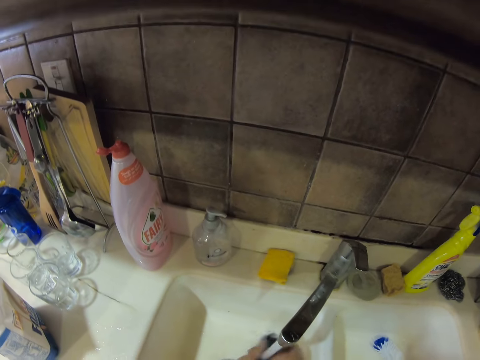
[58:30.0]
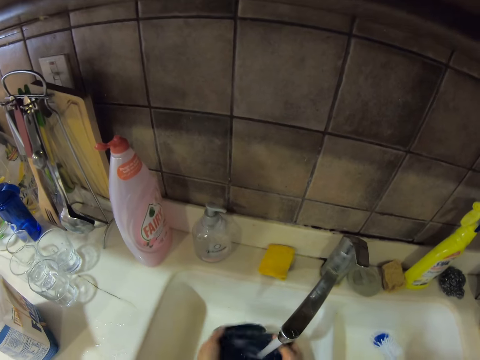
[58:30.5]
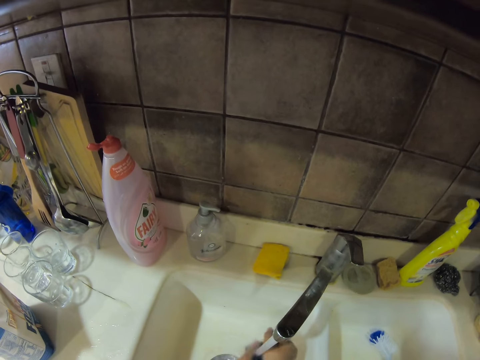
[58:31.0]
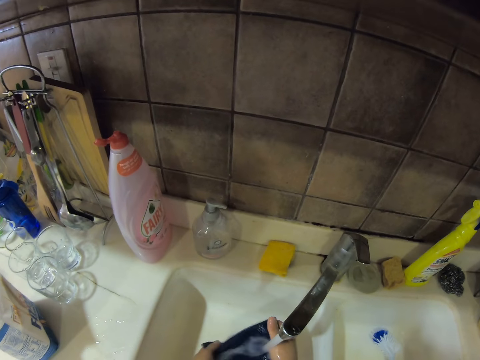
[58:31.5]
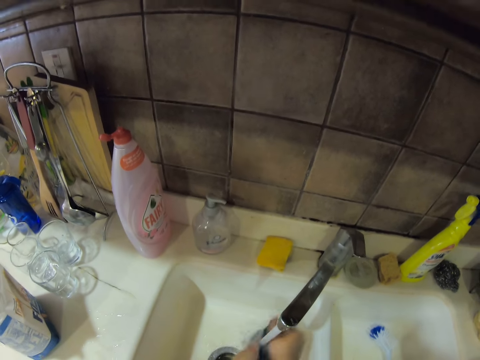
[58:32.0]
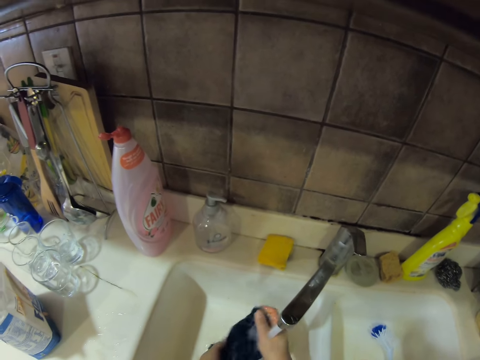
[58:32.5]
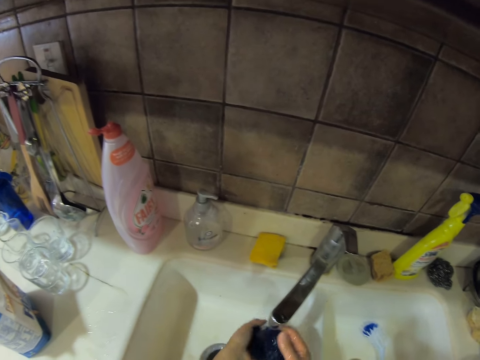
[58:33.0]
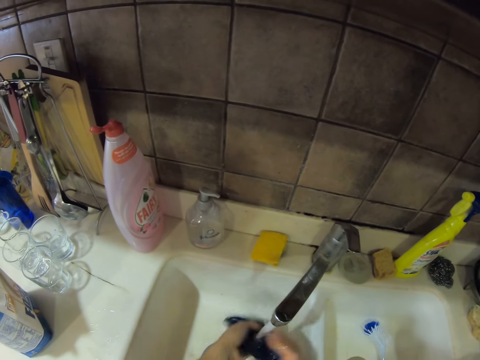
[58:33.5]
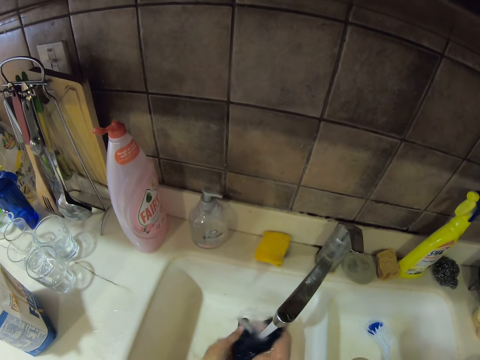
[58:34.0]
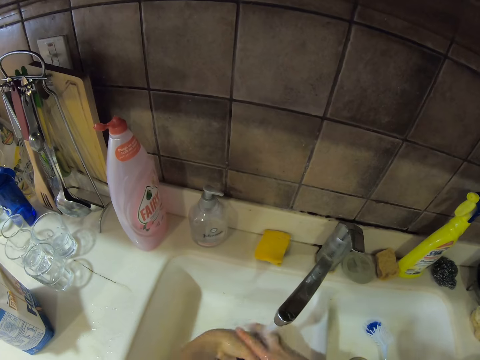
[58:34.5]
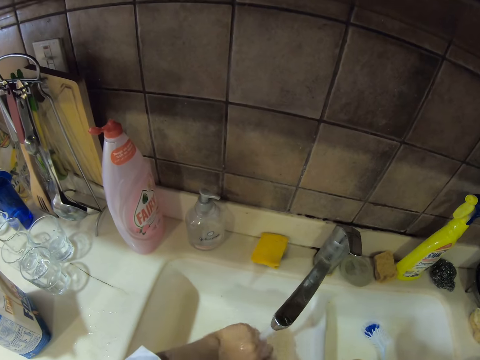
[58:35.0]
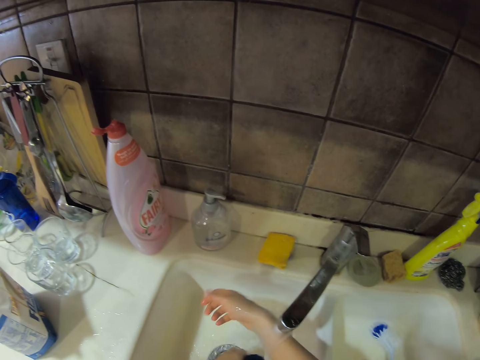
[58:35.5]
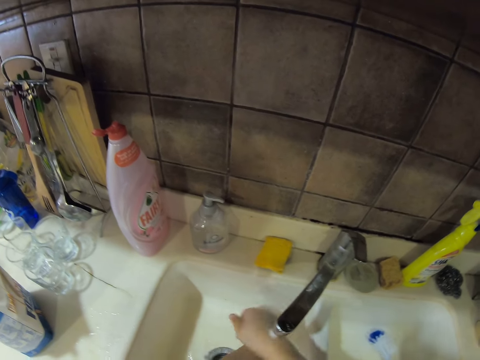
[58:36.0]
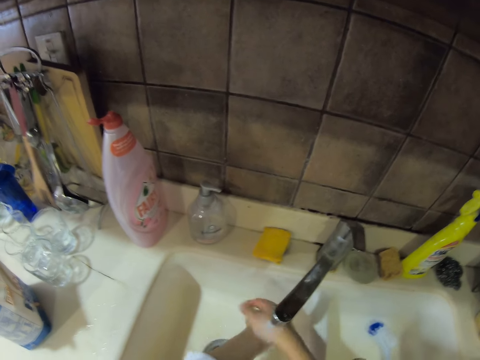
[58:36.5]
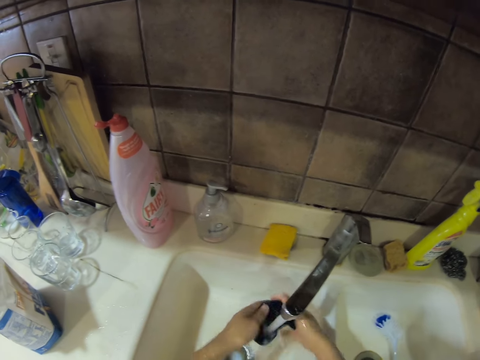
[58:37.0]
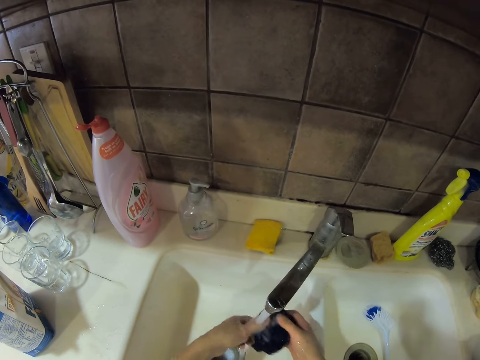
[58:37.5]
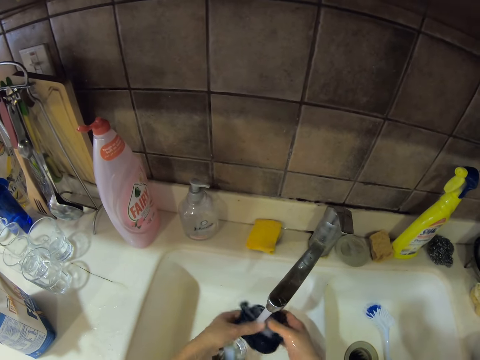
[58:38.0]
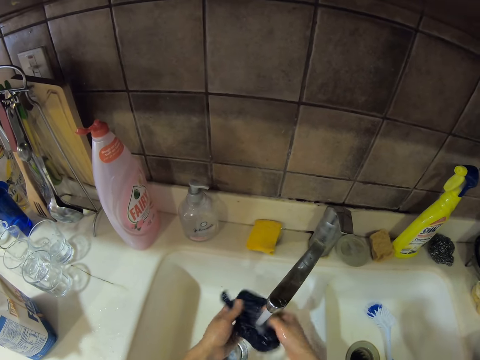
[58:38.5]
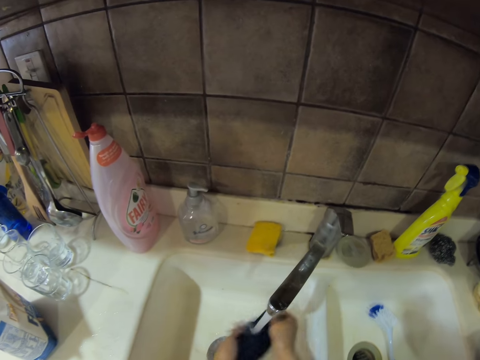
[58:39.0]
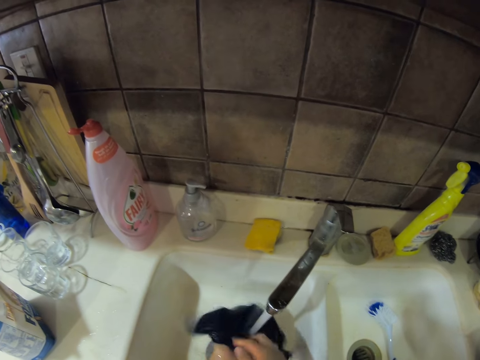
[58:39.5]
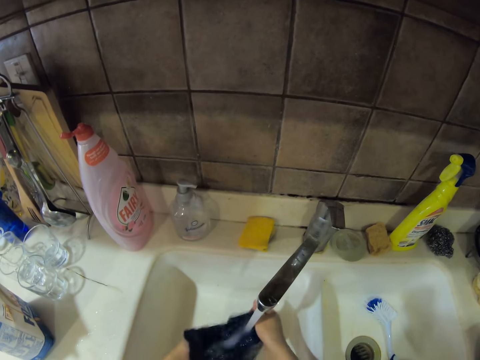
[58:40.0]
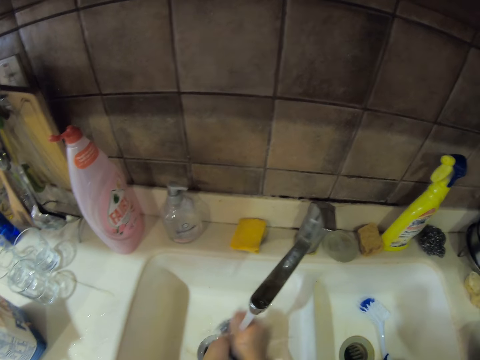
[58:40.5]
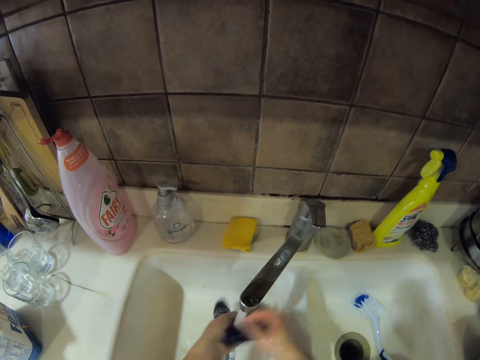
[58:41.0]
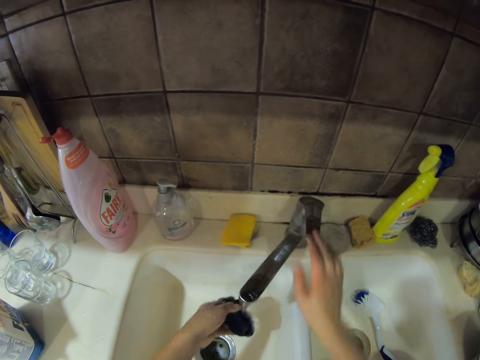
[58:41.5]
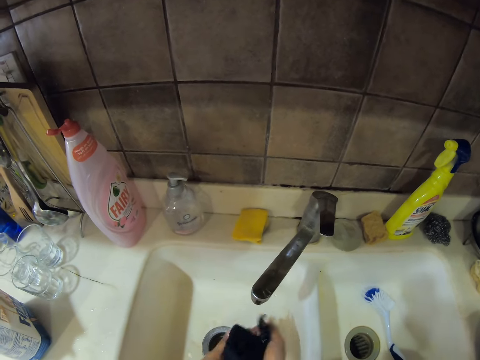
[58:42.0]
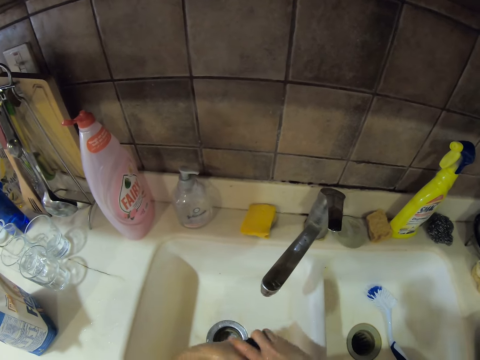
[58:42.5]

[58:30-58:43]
The camera wearer rinses her hands. She washes the towel. She turns off the tap. She squeezes the rag.

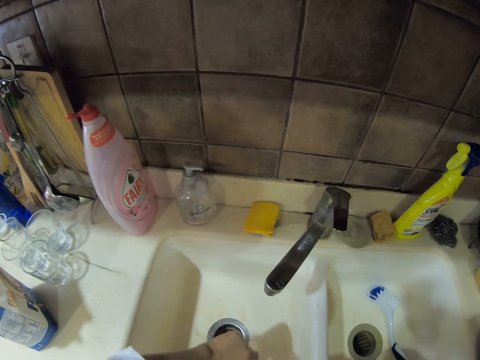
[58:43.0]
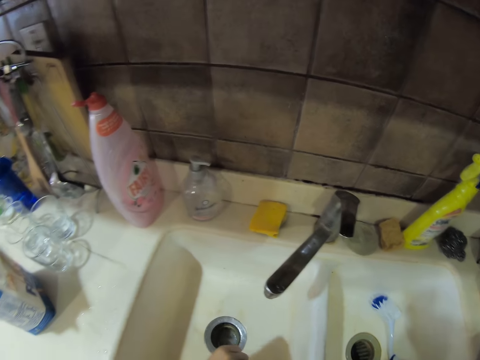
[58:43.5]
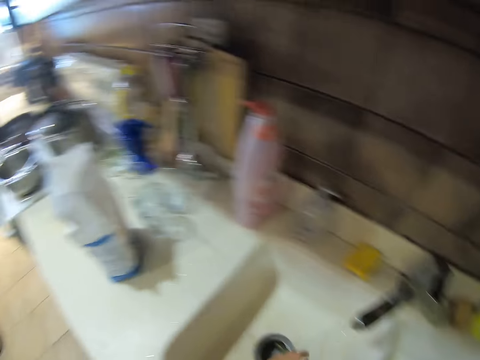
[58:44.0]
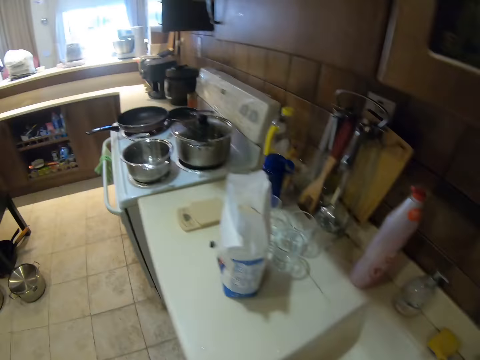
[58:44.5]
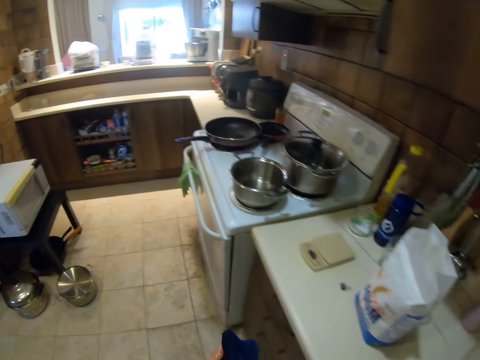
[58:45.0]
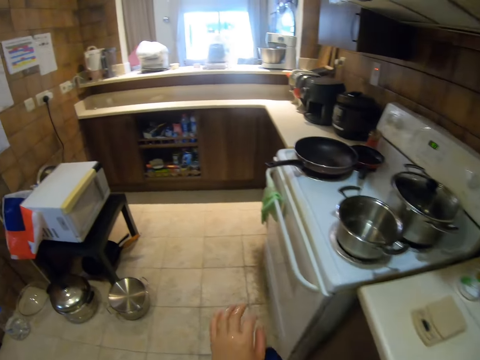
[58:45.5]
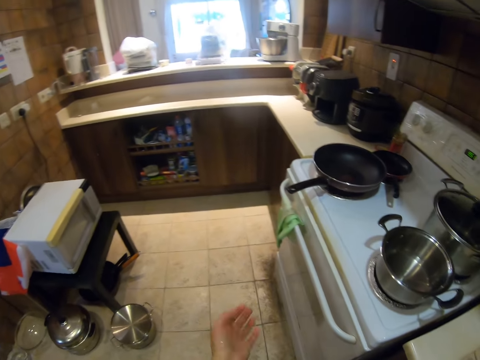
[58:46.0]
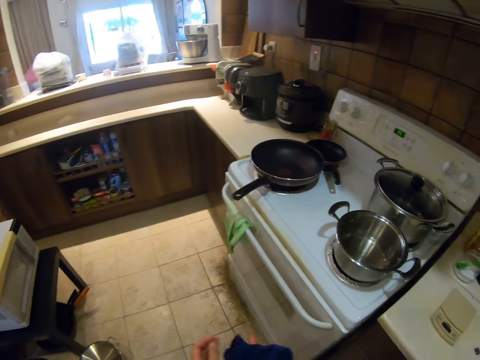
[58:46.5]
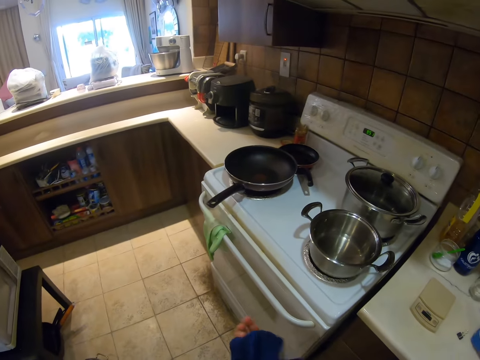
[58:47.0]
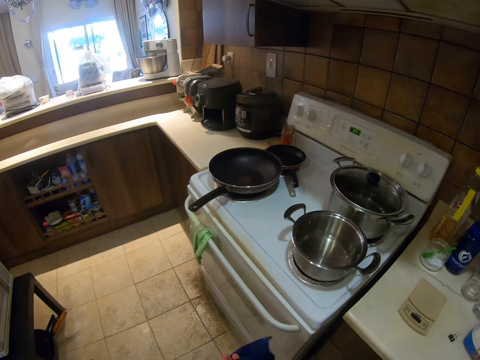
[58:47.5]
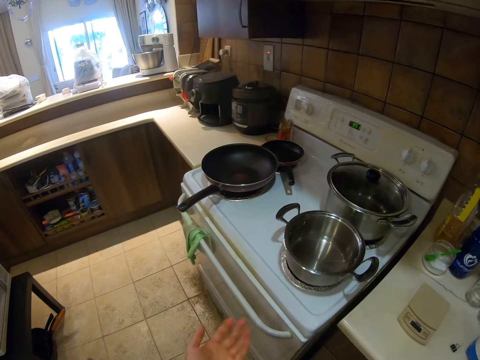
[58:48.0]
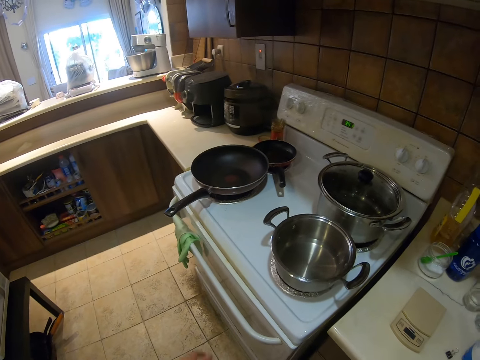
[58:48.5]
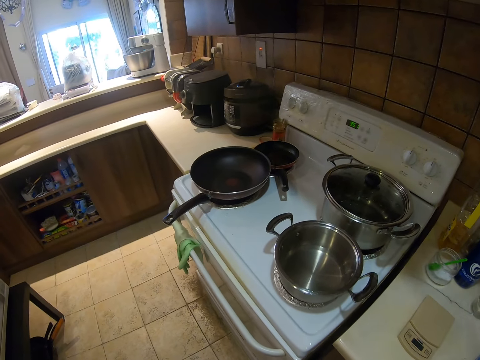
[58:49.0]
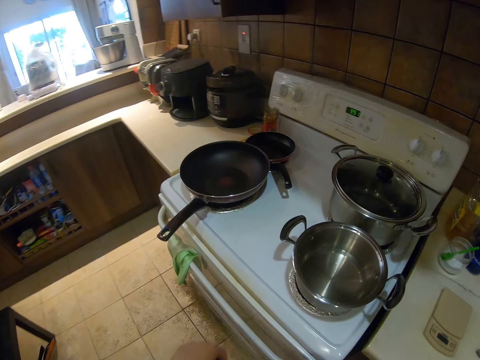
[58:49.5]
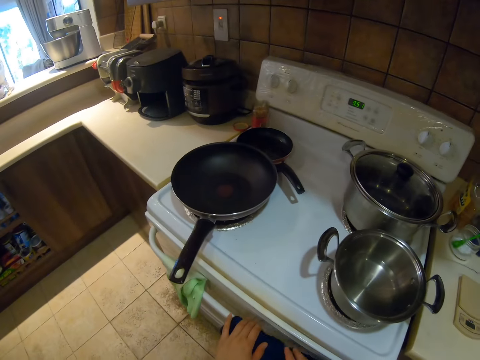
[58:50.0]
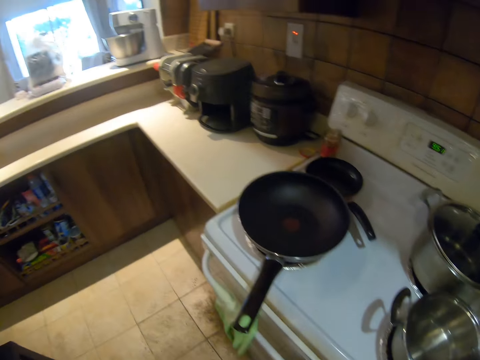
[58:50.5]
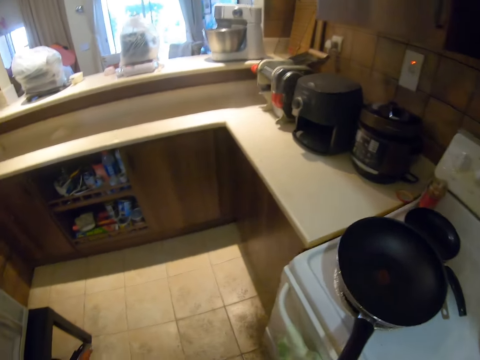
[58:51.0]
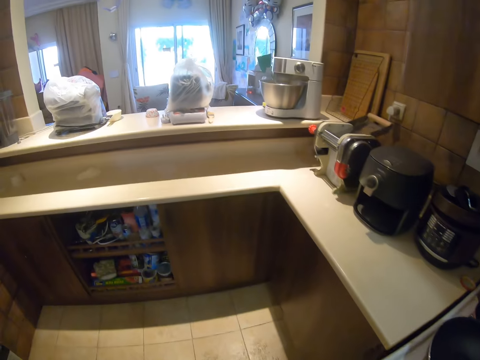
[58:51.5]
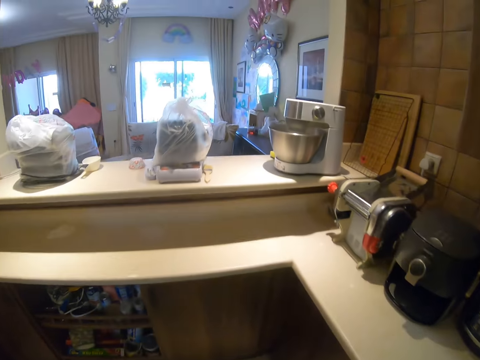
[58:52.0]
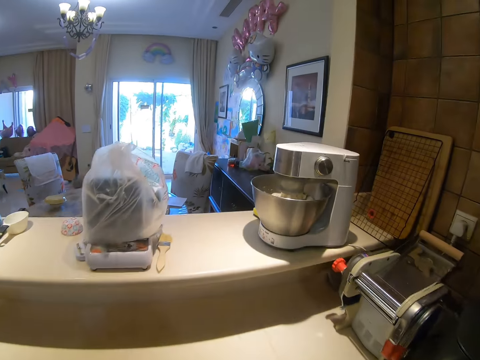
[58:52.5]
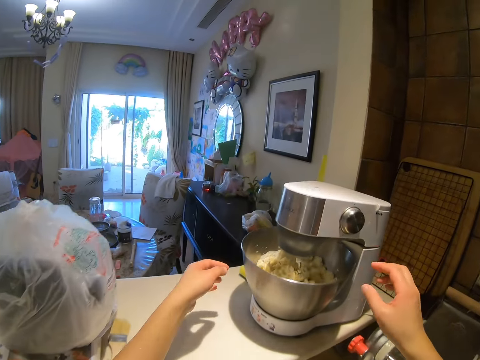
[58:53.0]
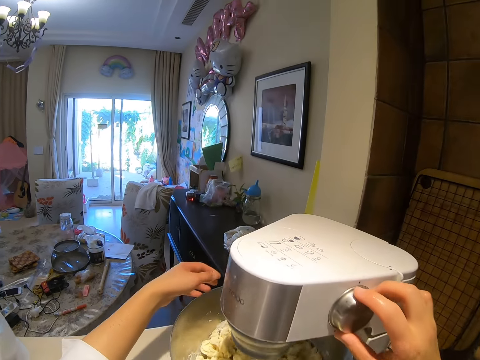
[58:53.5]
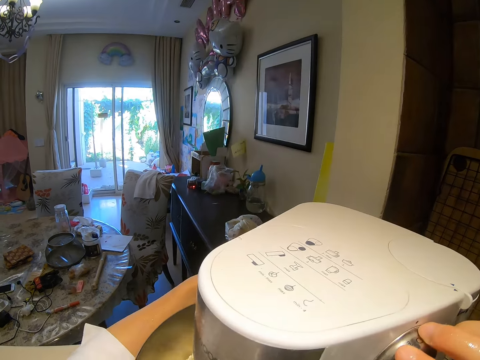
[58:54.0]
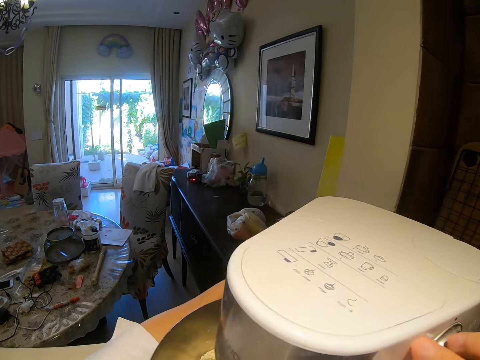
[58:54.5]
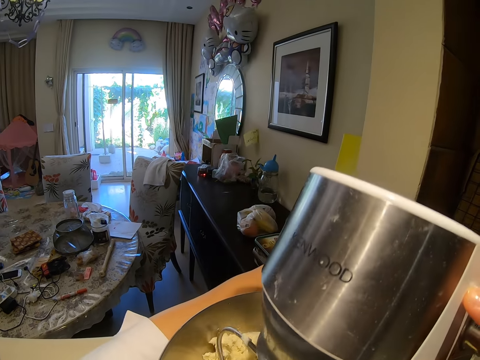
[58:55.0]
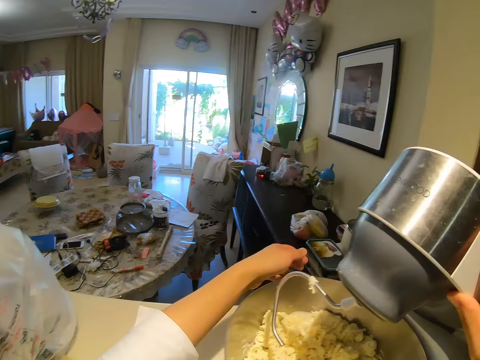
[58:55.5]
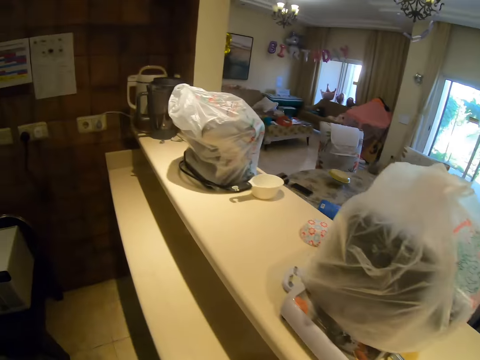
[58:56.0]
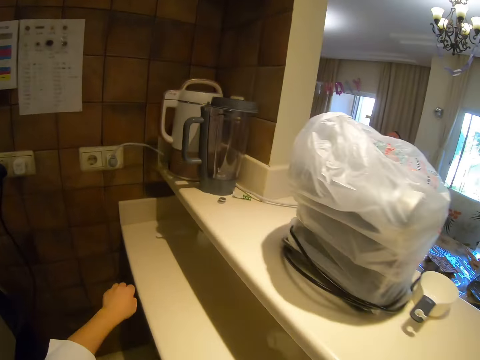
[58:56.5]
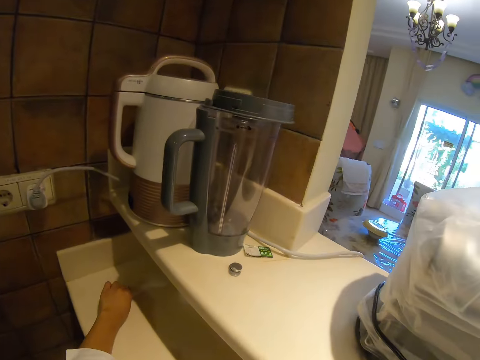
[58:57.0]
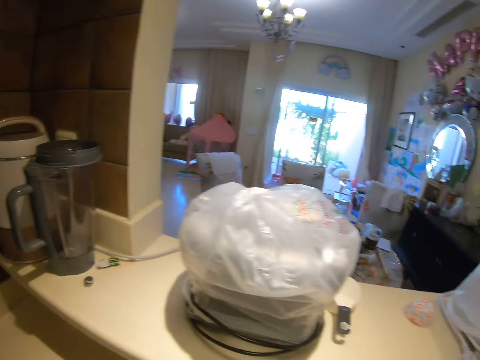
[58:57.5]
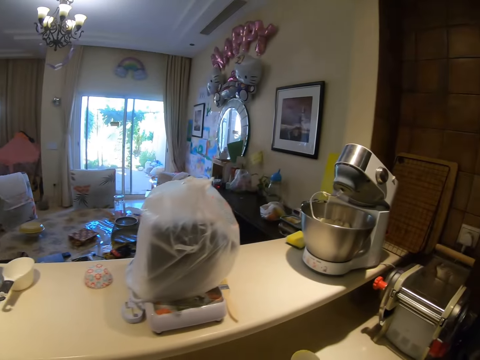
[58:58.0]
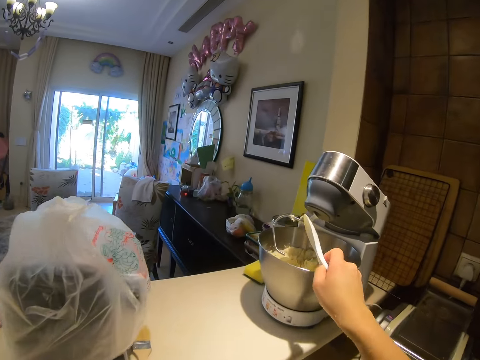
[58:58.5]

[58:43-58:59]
The camera wearer walks around the kitchen. She wipes her hands with the towel. She hangs the towel on the oven's handle. She walks around the kitchen. She turns off the KitchenAid mixer and opens the KitchenAid mixer. She walks around the kitchen. She picks up a spoon on the kitchen surface. She walks around the kitchen. She stretches her hands towards the metal bowl.
